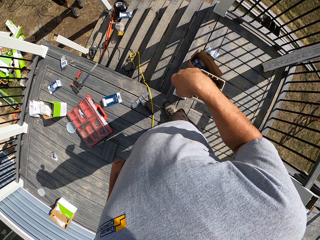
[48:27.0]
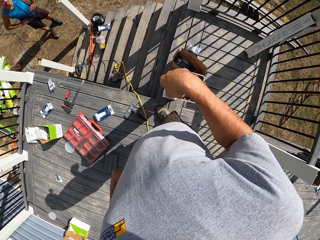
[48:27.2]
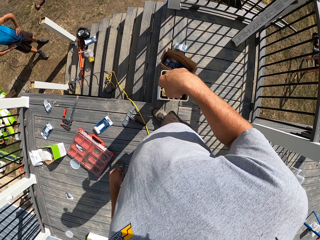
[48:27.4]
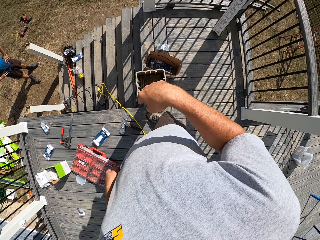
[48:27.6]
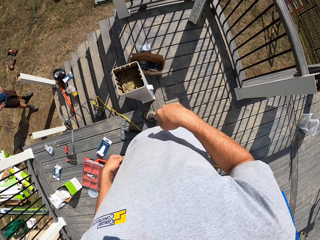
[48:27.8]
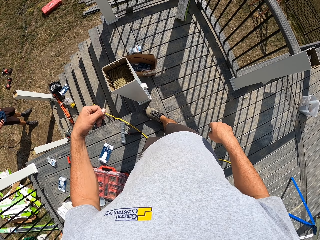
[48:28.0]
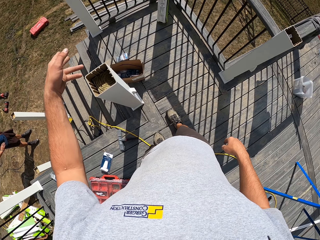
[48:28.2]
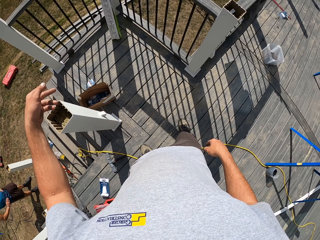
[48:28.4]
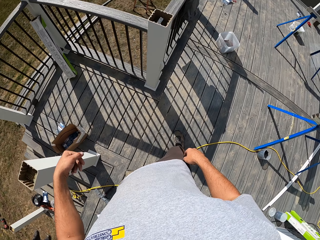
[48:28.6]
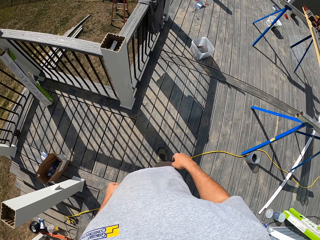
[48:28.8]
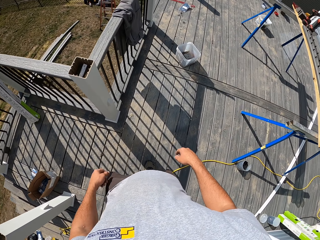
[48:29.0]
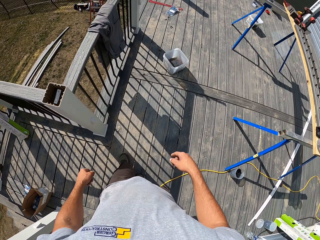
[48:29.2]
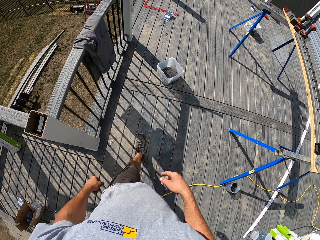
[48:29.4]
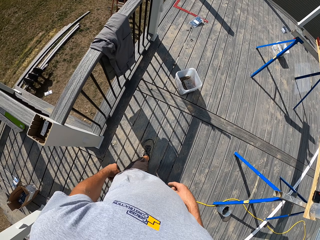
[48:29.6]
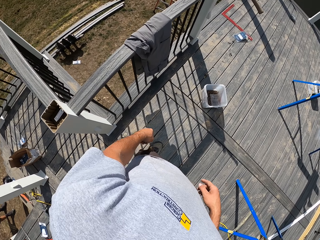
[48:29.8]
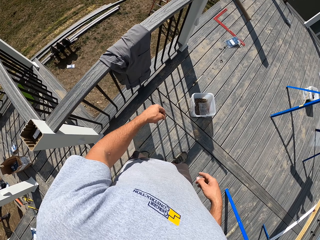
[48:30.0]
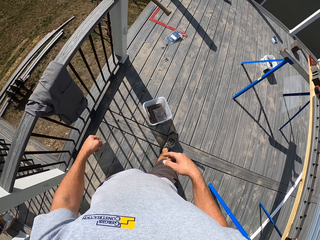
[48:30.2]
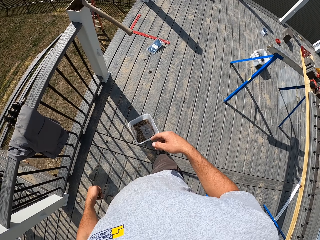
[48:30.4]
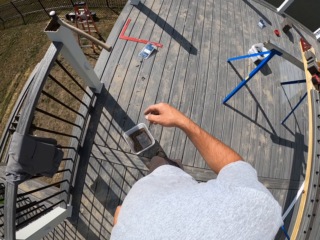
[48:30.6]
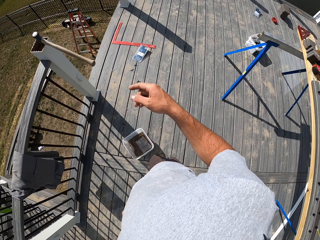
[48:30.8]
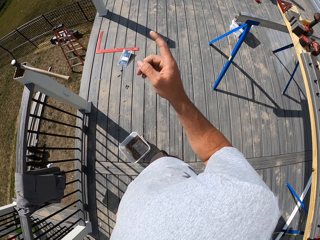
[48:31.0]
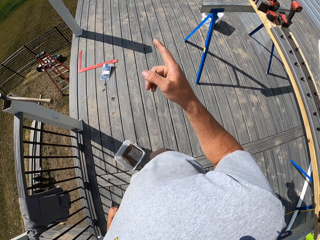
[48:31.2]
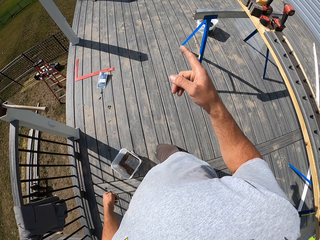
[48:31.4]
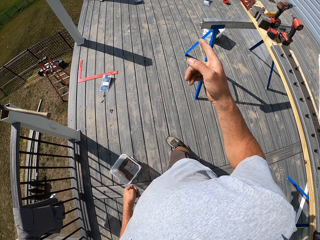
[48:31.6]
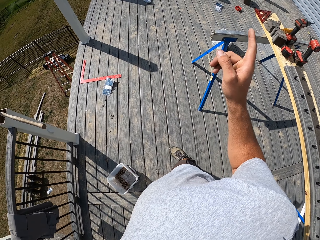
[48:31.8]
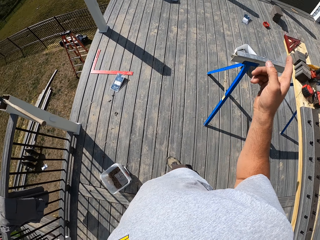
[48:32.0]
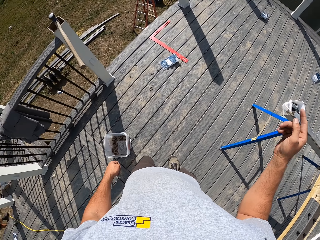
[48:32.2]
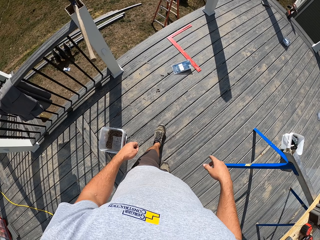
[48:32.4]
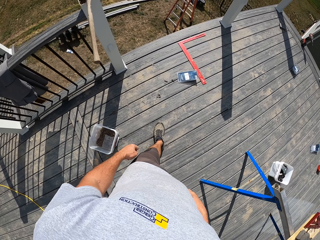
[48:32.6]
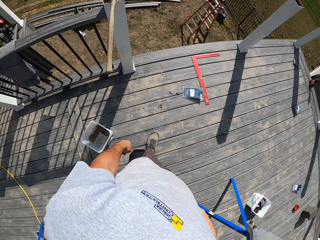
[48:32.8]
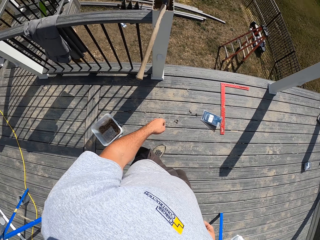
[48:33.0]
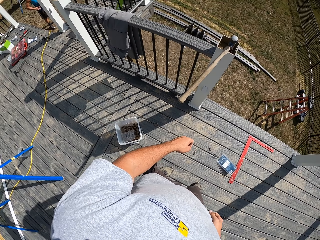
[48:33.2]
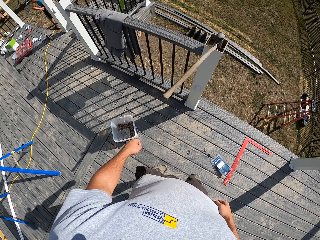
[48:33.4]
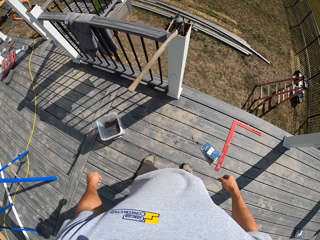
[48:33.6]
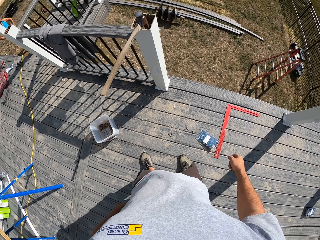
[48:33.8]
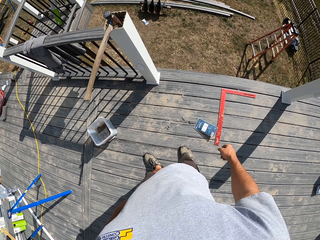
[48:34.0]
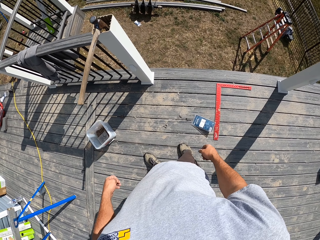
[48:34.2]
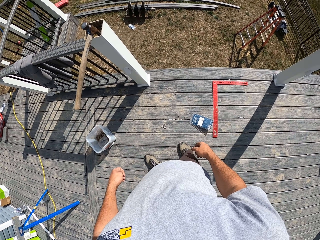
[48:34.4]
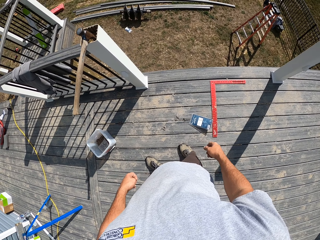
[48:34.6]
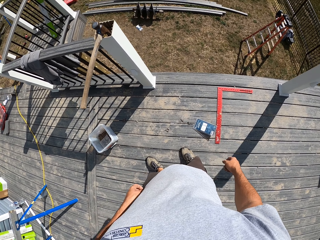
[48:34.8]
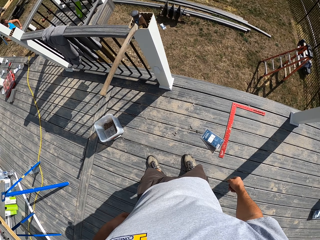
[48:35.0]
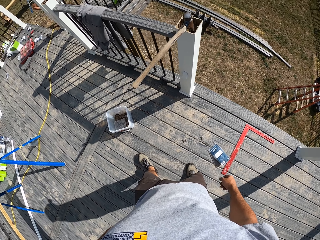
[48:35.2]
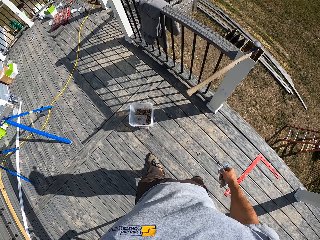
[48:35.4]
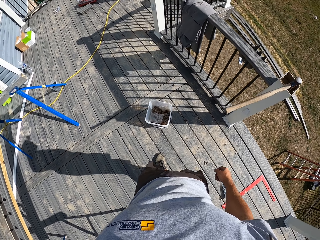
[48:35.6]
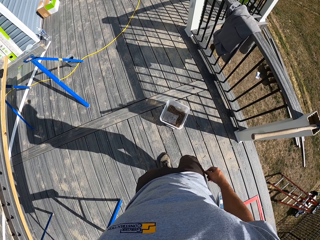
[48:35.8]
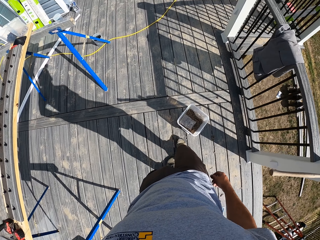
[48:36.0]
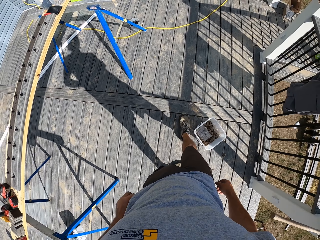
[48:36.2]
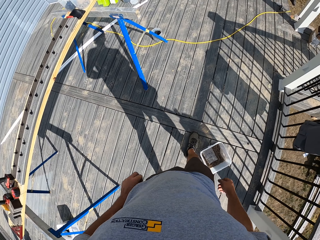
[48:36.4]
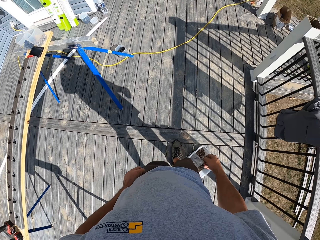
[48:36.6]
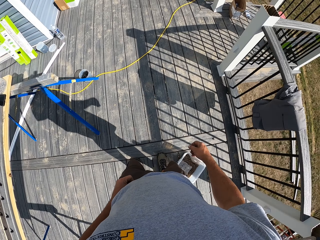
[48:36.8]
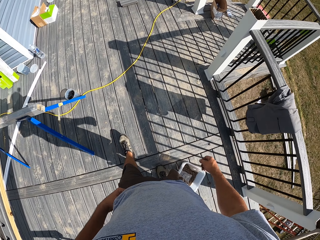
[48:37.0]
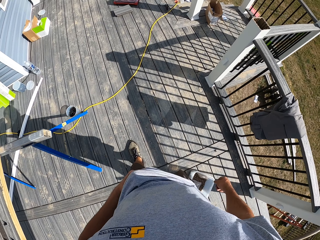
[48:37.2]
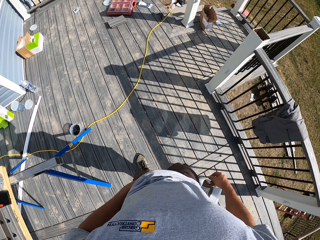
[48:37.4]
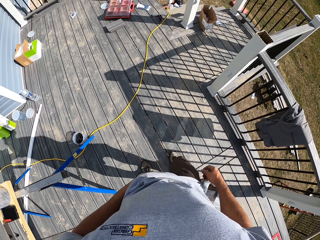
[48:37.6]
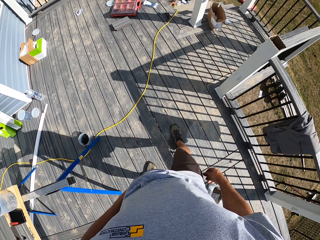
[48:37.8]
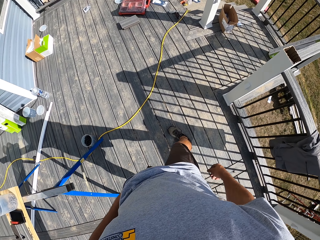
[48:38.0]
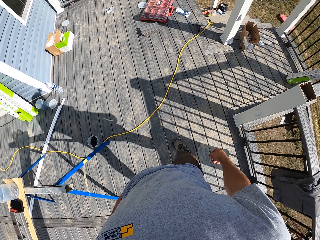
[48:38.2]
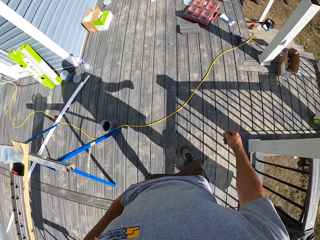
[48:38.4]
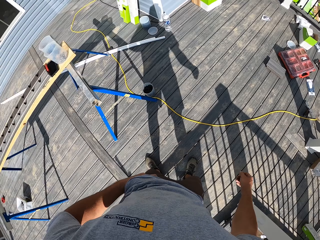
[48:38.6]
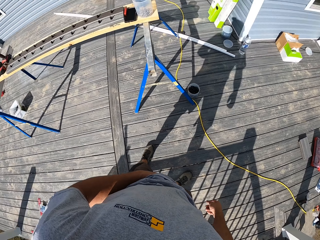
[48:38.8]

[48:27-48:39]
The camera wearer walks.

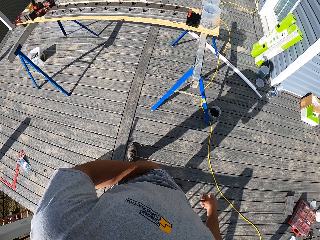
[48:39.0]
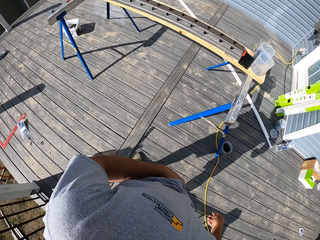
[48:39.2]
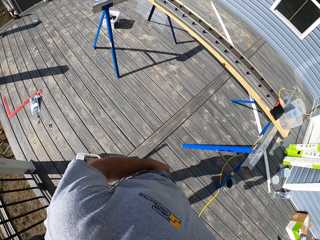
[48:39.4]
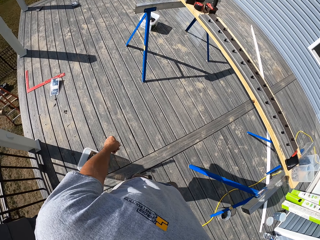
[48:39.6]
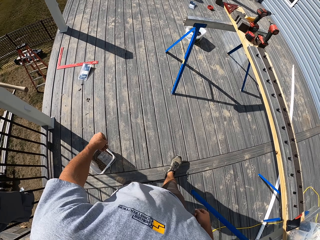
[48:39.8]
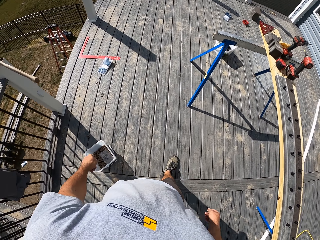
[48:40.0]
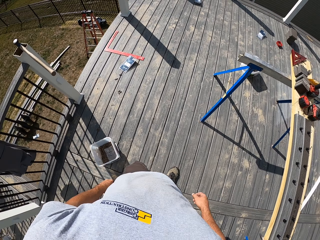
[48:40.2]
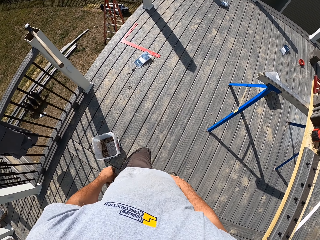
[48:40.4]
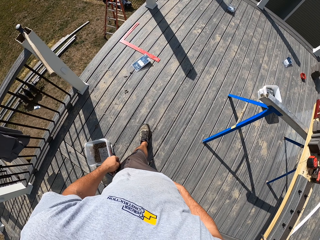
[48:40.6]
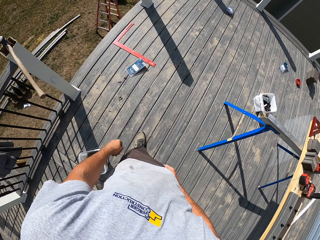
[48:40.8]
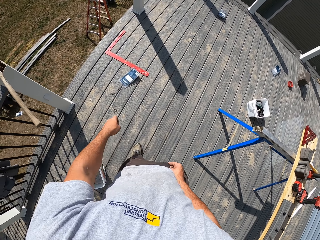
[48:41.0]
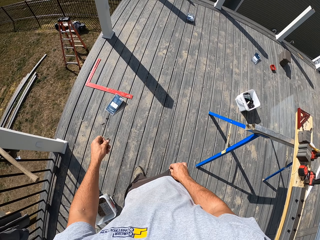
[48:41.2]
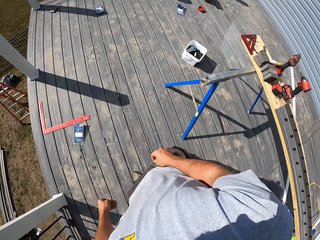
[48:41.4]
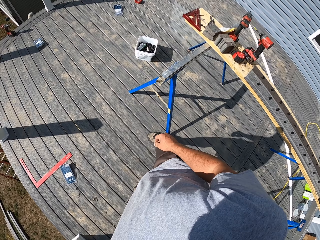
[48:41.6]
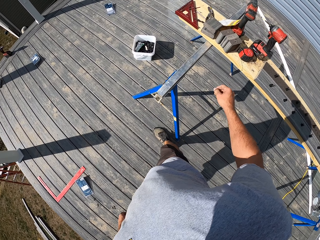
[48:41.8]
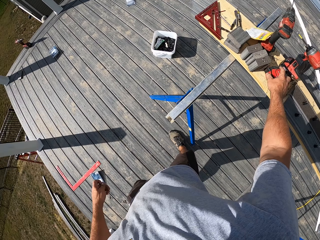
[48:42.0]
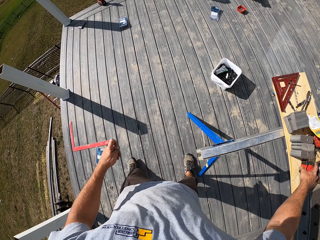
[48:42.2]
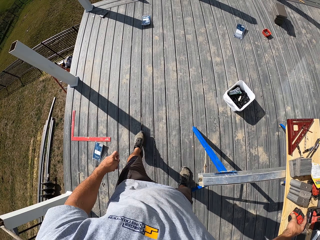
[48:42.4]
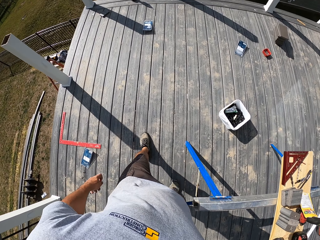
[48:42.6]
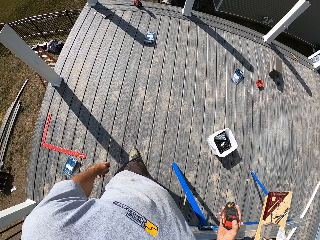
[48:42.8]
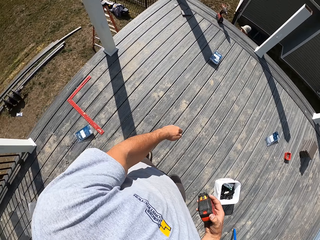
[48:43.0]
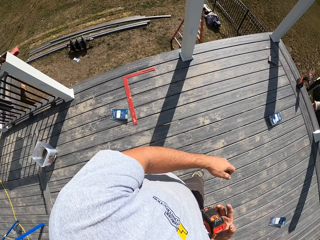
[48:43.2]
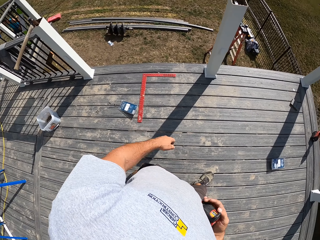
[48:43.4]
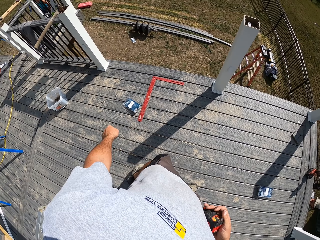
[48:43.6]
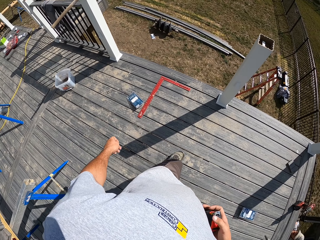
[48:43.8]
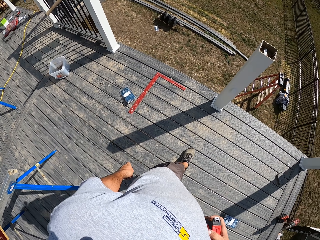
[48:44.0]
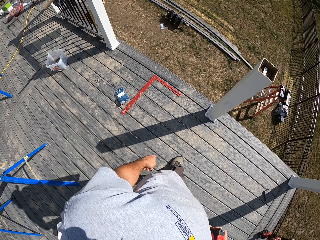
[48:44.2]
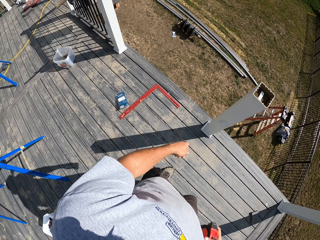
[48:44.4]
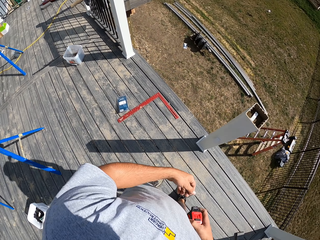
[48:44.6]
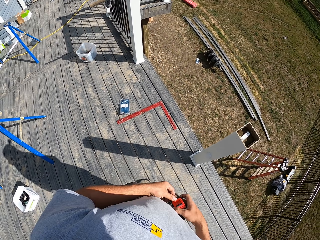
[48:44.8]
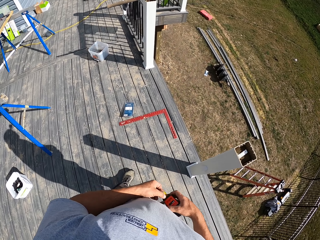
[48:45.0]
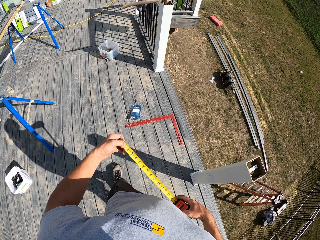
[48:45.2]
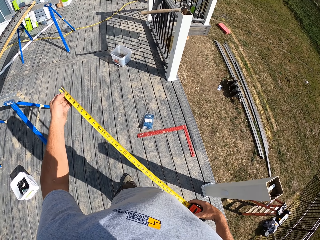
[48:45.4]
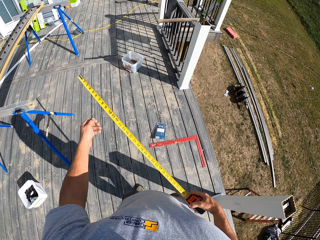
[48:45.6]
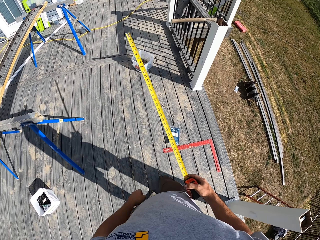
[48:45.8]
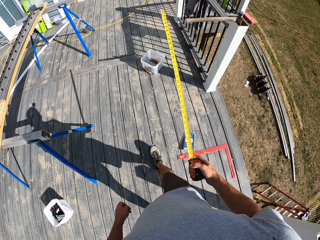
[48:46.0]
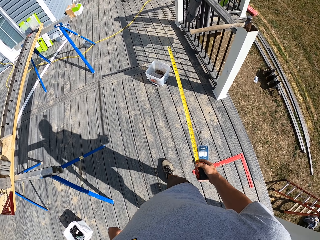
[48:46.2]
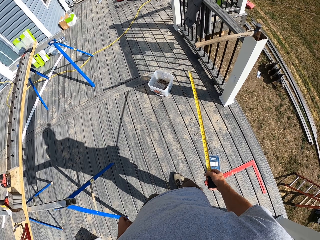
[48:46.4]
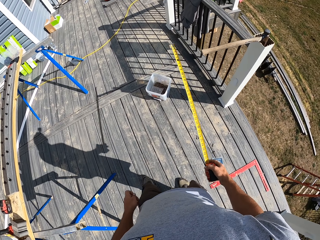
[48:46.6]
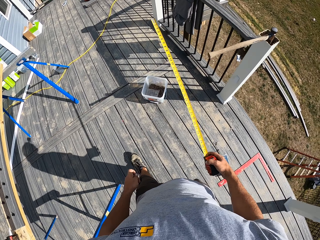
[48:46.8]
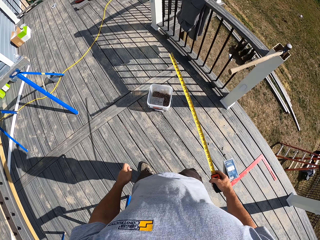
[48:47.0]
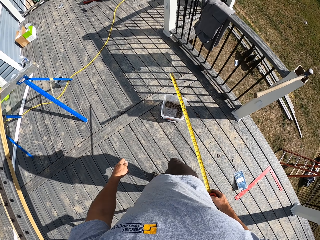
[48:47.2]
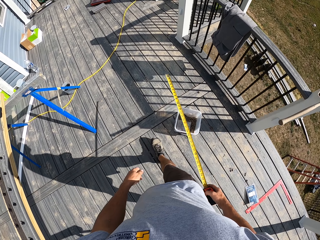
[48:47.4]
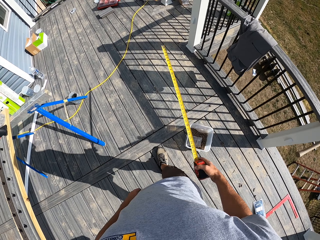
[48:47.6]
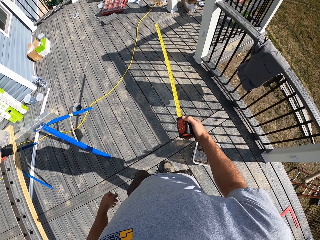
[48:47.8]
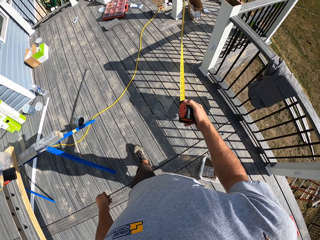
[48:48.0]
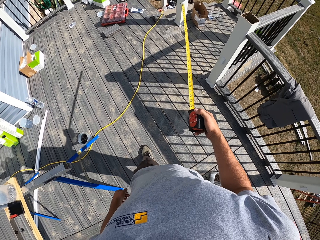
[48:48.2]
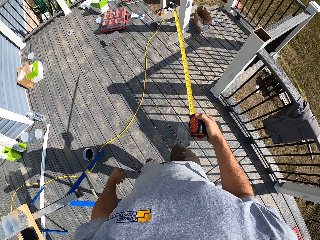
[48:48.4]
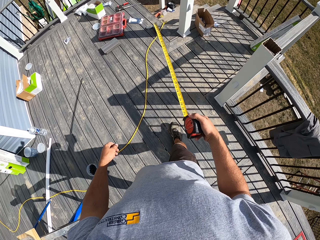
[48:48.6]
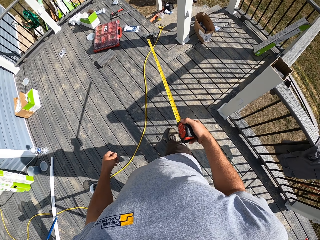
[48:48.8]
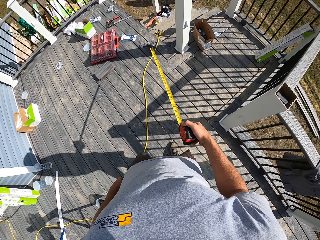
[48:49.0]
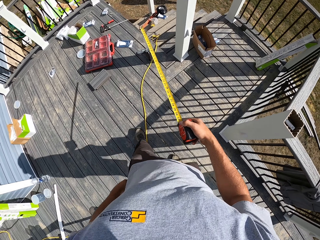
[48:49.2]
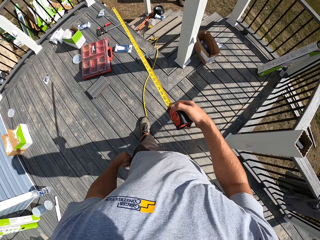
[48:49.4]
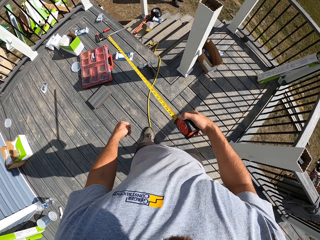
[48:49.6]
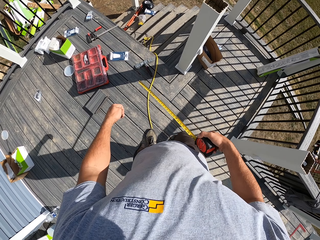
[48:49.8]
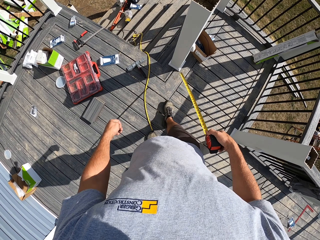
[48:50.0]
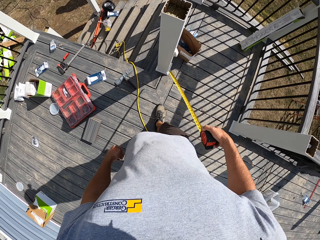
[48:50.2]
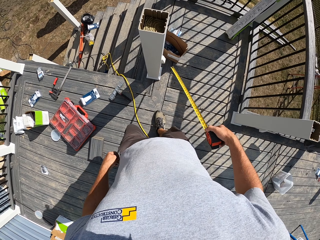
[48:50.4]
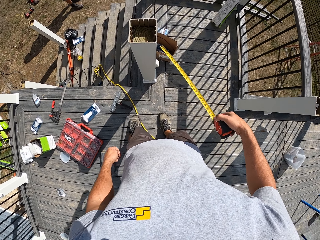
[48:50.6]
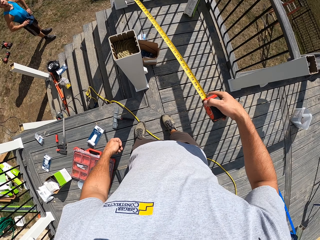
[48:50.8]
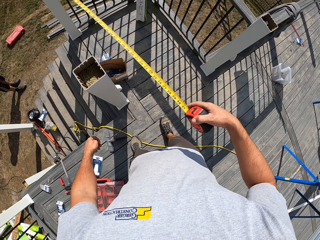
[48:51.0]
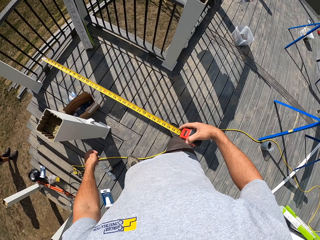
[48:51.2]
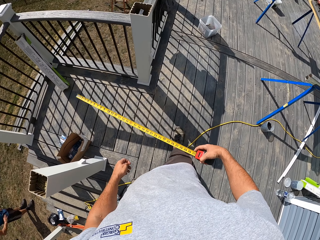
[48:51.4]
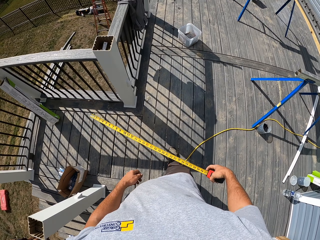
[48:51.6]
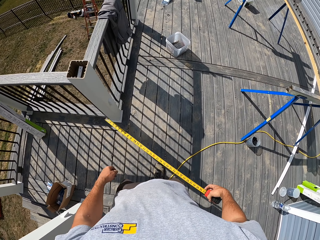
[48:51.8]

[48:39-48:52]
The camera wearer picks a tape measure. They walk around. They walk.
